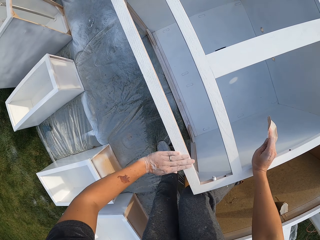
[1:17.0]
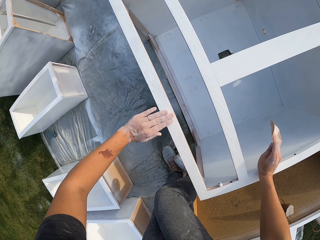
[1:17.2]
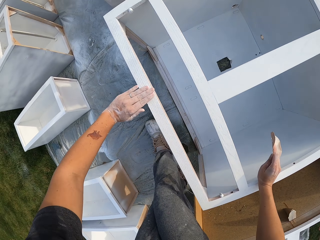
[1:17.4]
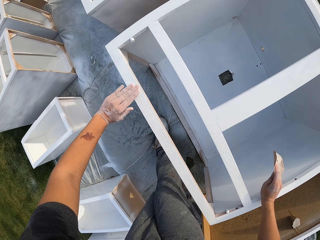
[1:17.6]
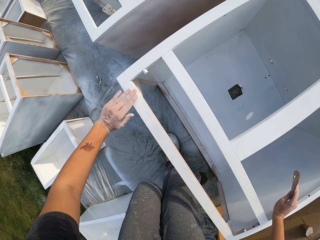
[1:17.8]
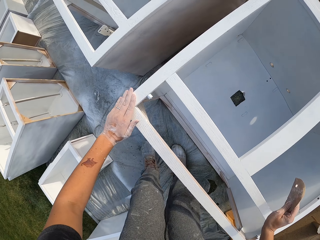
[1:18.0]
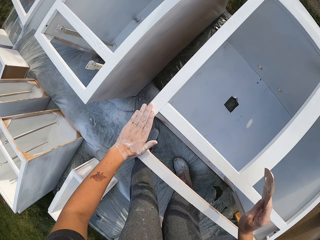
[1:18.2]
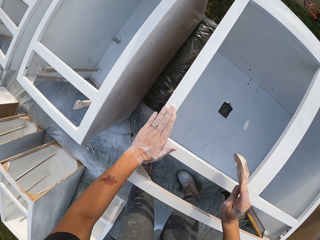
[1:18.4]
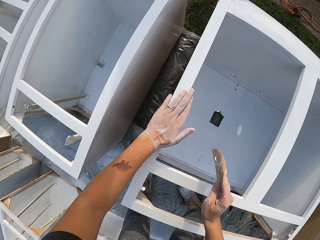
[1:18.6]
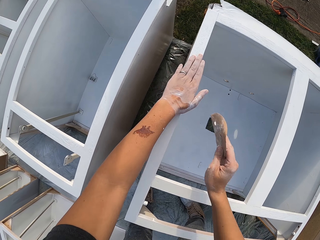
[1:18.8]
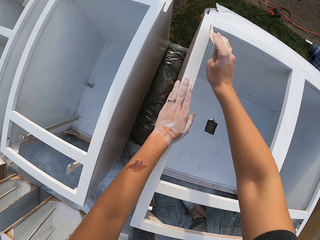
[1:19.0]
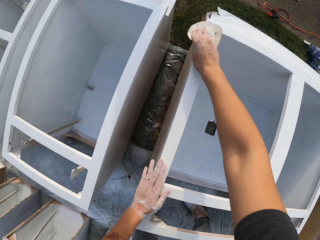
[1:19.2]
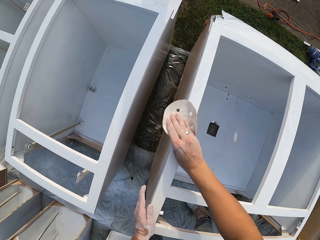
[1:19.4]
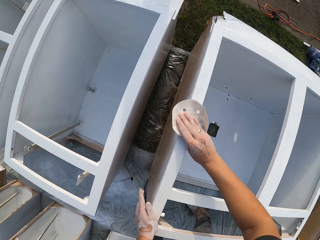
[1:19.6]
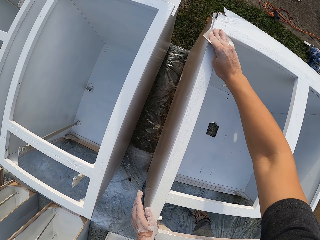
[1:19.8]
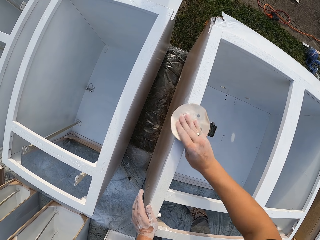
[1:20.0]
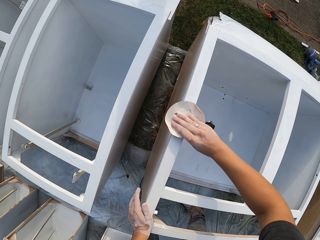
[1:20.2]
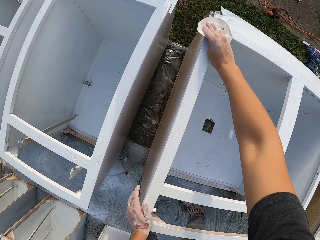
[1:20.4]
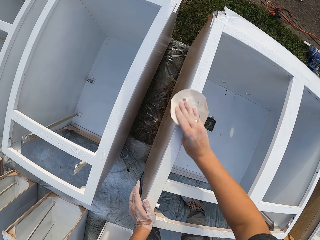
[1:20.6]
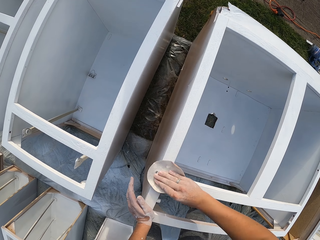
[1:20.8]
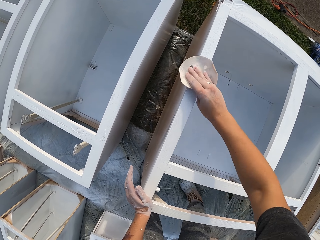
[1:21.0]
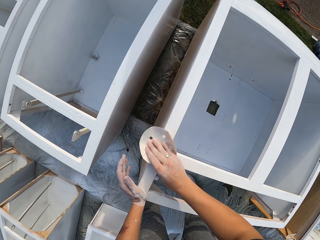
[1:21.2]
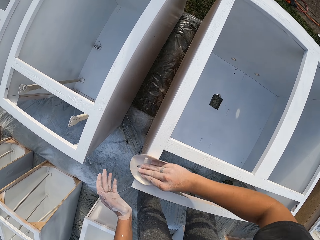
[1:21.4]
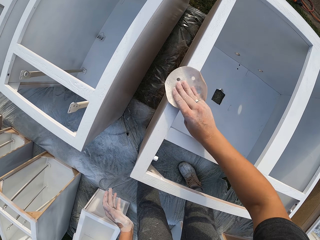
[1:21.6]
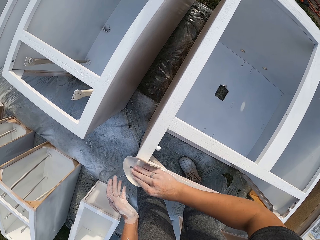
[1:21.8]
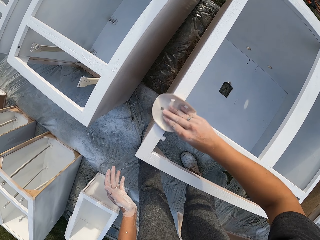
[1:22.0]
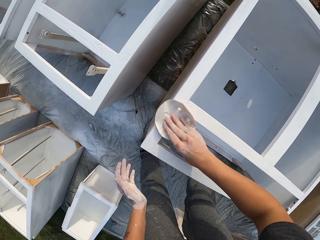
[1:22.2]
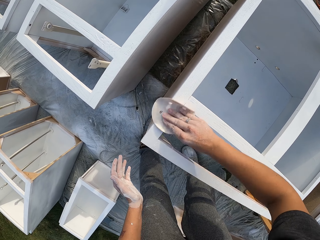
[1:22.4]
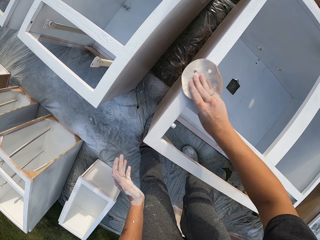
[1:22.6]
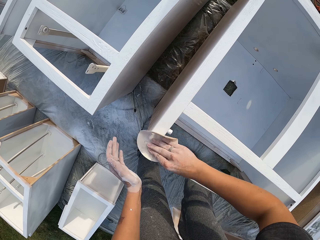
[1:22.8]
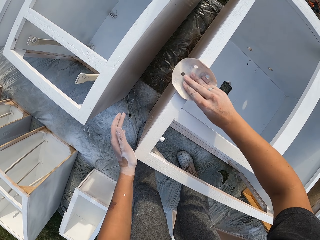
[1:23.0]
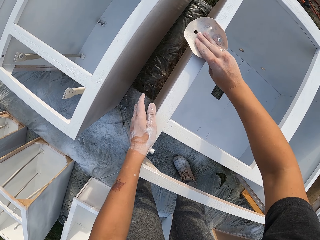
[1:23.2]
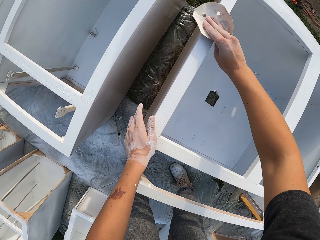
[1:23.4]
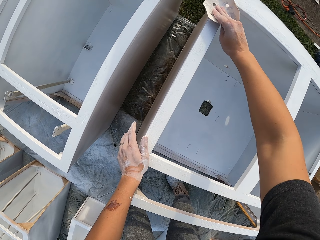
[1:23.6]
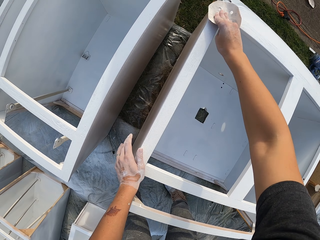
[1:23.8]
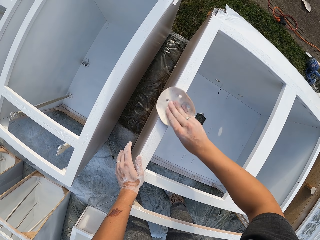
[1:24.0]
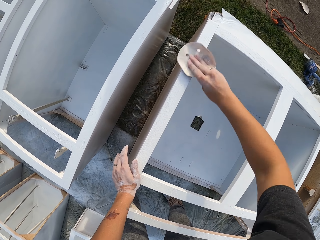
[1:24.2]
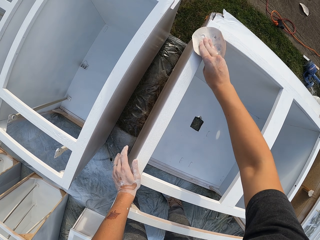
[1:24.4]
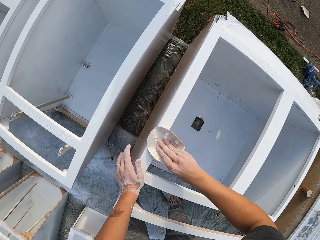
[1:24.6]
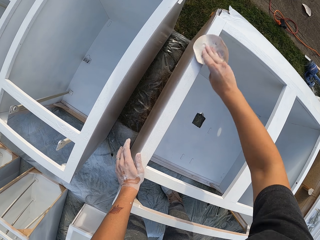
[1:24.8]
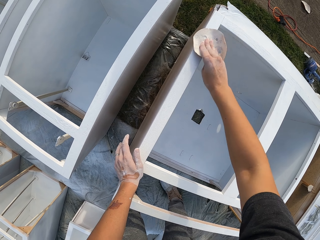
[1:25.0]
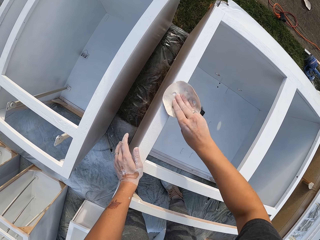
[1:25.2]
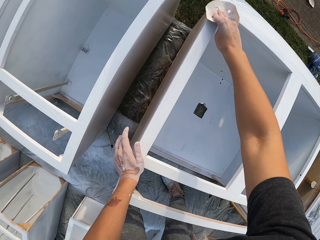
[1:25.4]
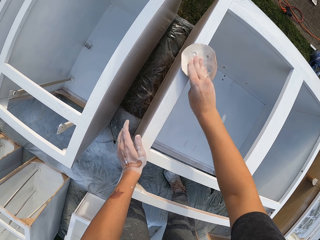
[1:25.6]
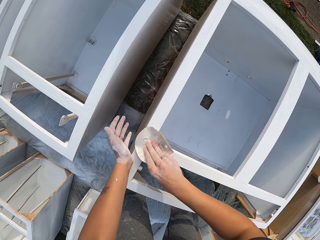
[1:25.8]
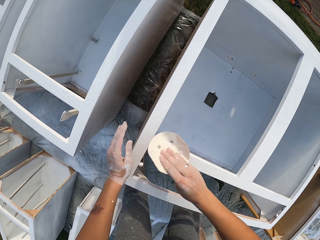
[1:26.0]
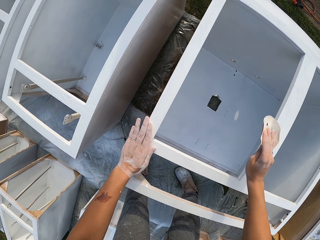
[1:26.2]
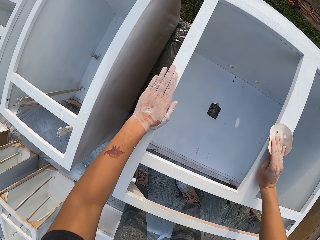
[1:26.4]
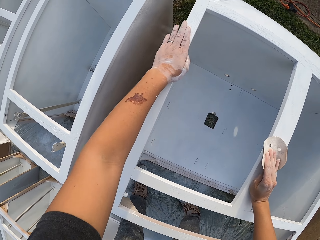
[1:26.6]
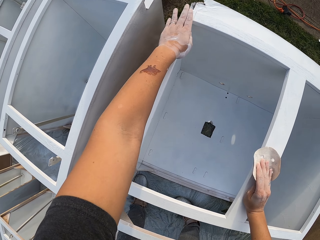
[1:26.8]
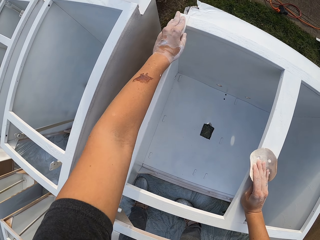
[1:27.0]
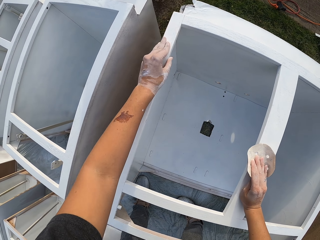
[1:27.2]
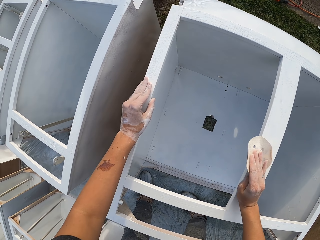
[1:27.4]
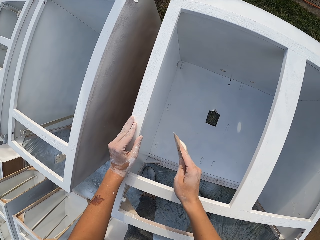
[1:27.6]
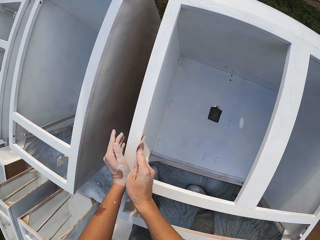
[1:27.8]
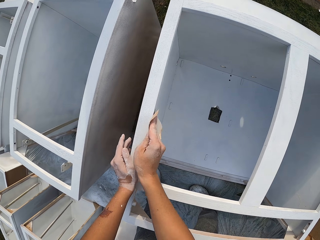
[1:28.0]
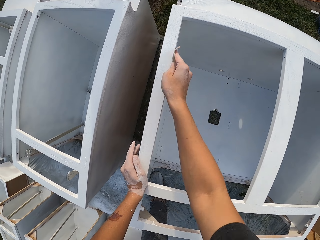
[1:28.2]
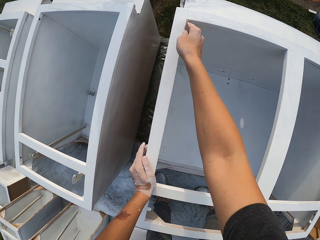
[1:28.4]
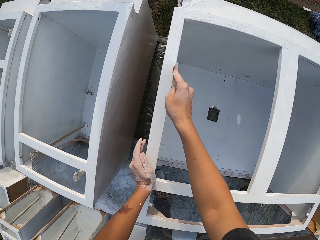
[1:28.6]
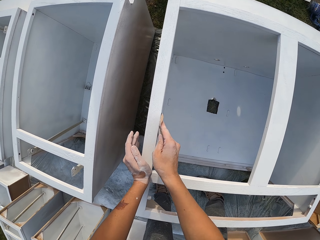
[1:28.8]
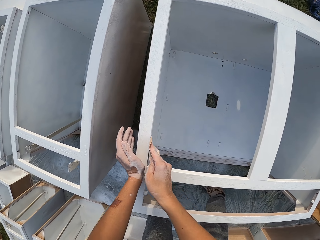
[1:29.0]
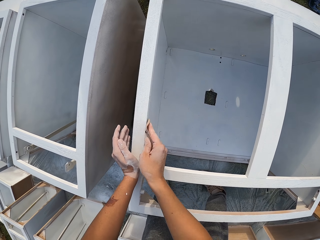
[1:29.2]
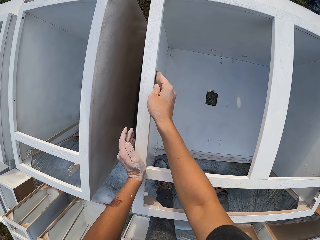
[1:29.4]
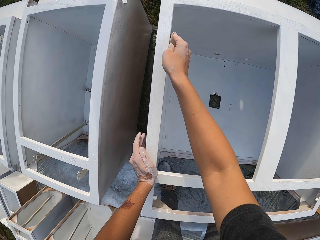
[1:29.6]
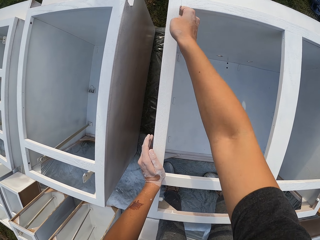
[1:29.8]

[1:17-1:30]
The camera wearer makes a step. They touch the structure with the left hand. They smoothen the structure with a sandpaper. They touch the structure with the left hand. They wipe the drawers. They smoothen the structure with the sandpaper.

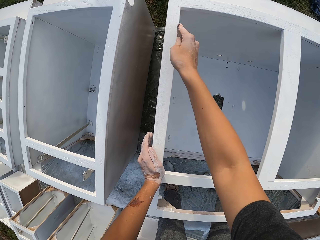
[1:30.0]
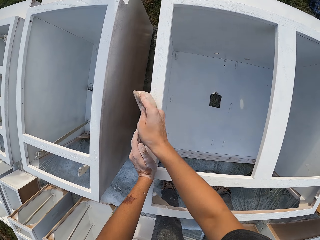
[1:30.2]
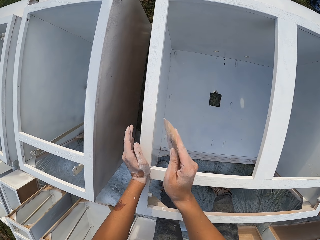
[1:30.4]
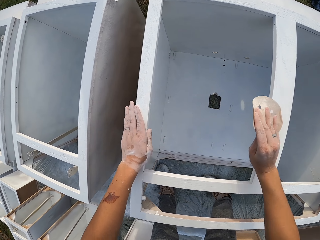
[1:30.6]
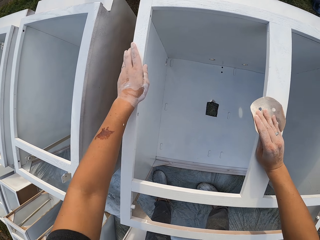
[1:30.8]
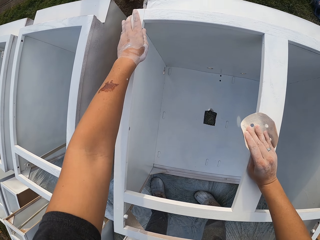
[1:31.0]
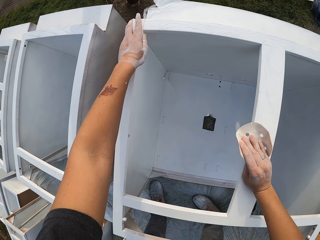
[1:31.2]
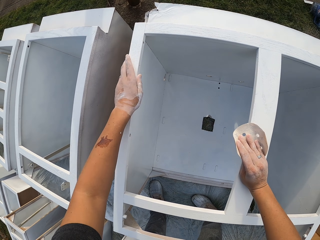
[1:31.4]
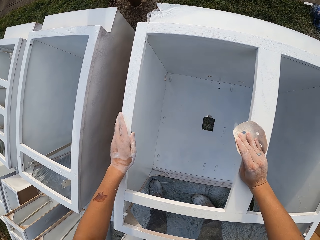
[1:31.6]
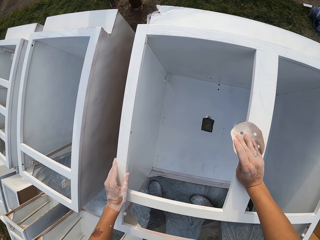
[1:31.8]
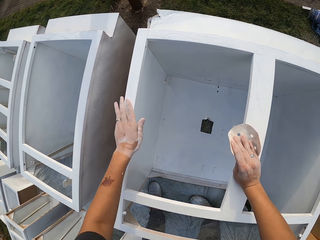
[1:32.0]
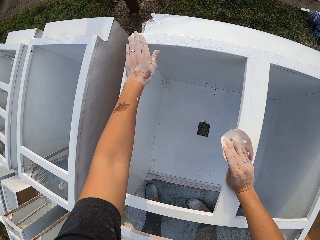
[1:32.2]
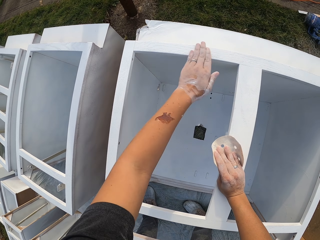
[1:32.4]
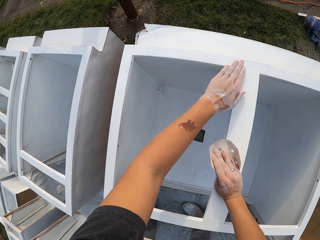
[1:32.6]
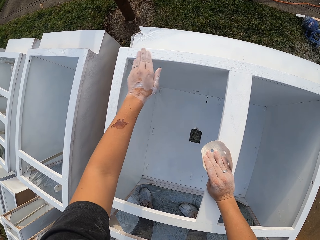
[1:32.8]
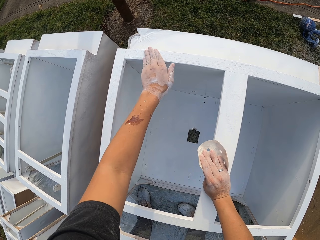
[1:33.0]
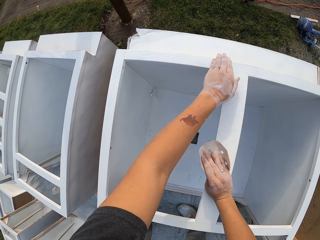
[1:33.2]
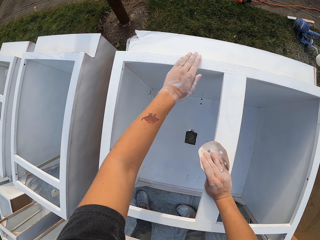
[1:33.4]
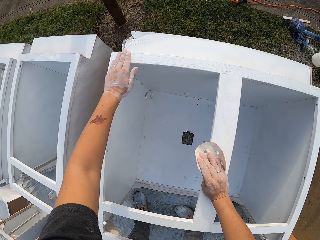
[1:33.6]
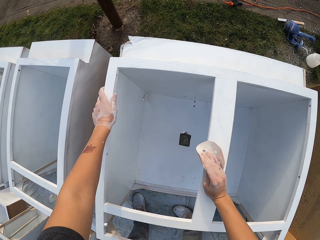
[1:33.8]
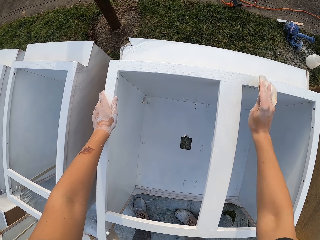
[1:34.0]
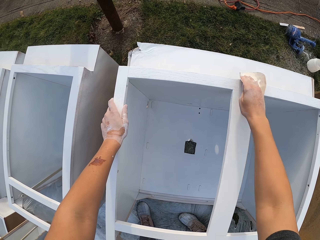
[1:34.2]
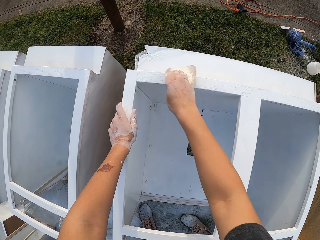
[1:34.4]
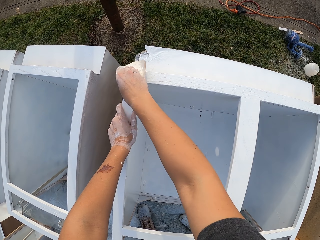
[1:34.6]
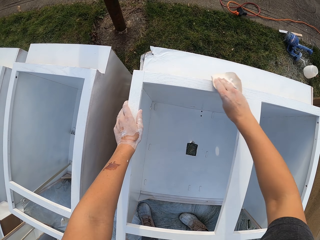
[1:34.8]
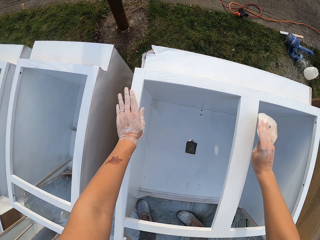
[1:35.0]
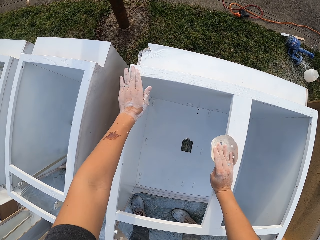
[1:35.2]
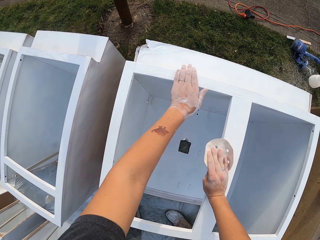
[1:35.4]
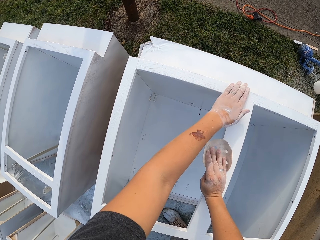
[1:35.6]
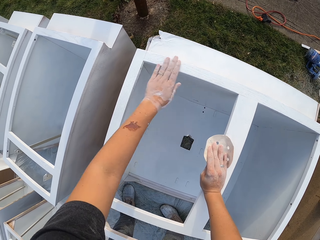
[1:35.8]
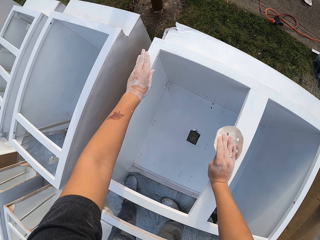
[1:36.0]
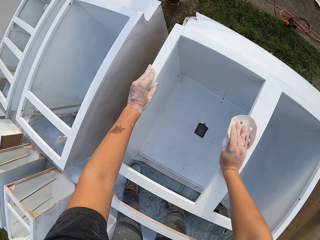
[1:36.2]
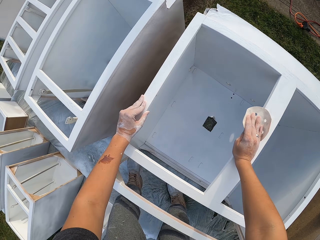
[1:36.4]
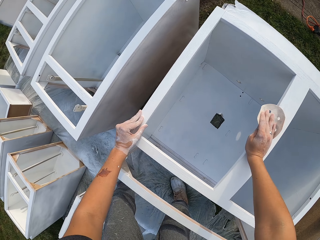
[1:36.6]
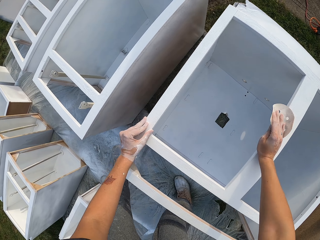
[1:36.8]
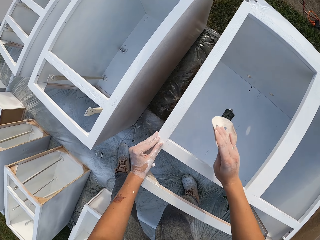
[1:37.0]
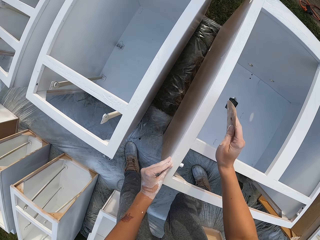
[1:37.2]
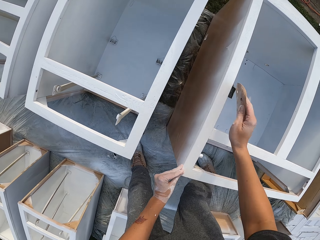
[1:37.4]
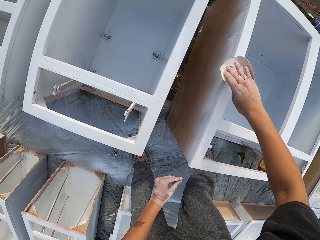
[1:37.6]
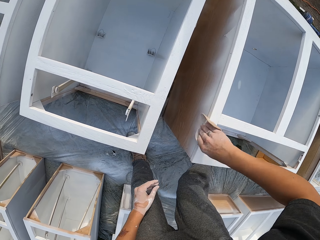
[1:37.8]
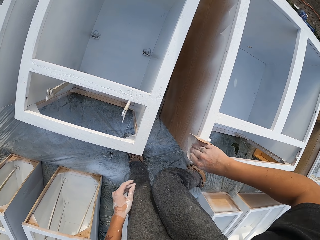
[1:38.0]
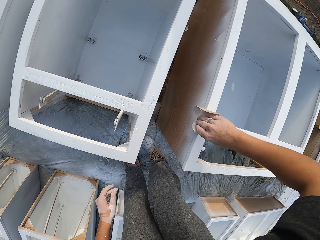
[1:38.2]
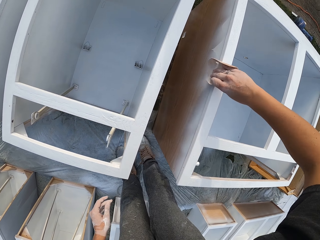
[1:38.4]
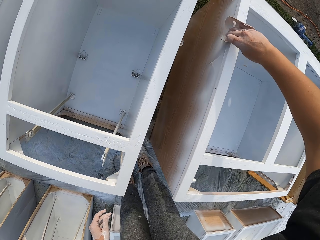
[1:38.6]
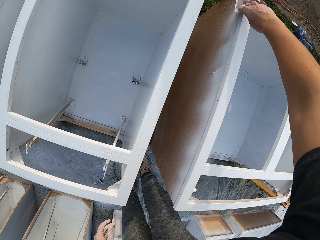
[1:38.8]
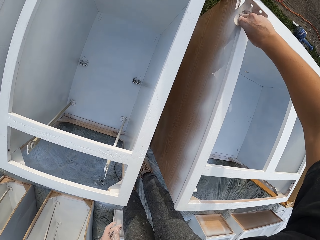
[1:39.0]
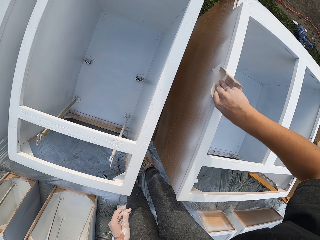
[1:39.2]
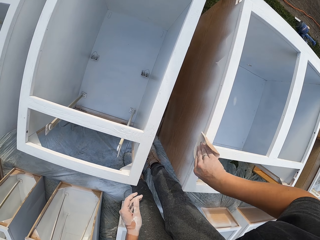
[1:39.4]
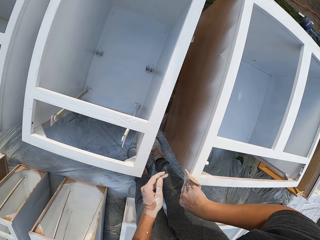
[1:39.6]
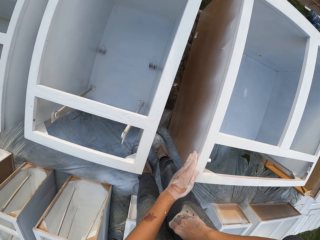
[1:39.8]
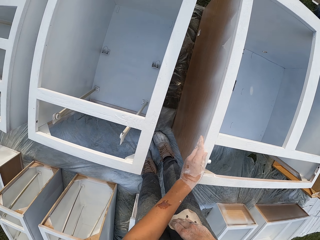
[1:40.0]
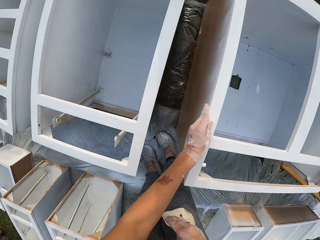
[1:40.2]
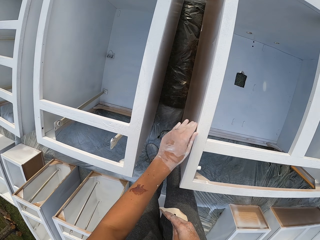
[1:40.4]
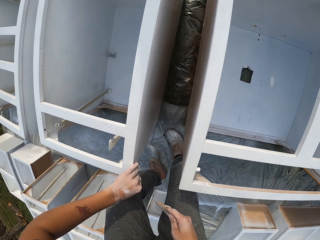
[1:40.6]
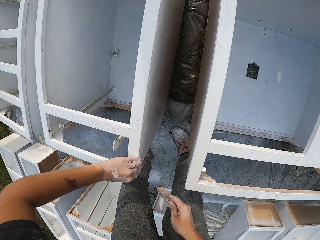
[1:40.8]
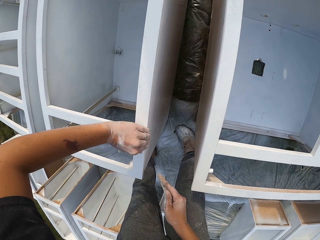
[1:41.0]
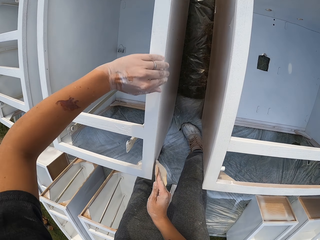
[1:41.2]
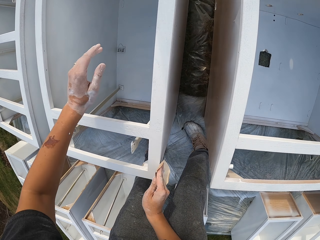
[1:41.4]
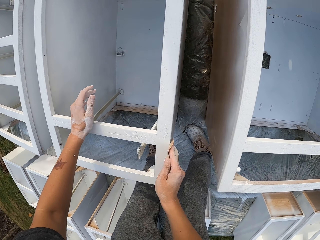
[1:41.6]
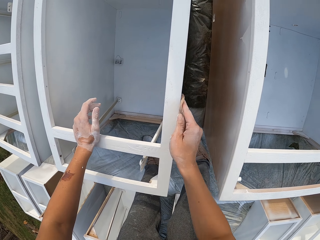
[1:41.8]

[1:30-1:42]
The camera wearer touches the structure with the left hand. They wipe the drawers. They smoothen the structure with a sandpaper. They touch the structure with the left hand. They wipe the drawers. They lift the sandpaper. They smoothen the structure with the sandpaper. They touch the structure with the left hand. They wipe the drawers. They smoothen the structure with the sandpaper.
